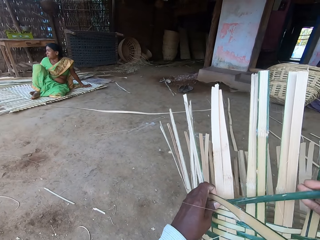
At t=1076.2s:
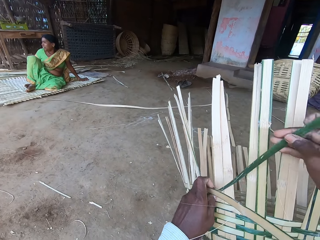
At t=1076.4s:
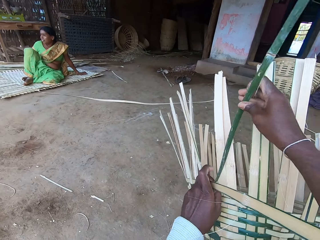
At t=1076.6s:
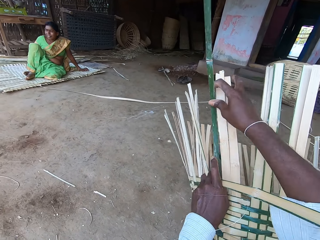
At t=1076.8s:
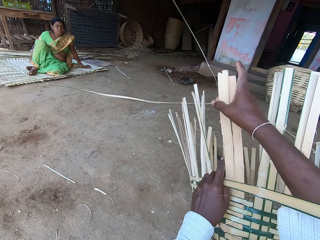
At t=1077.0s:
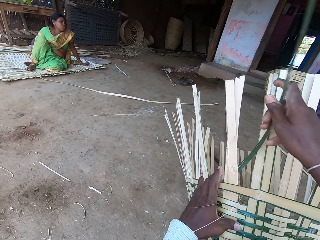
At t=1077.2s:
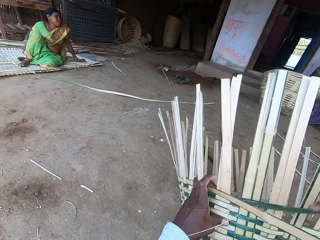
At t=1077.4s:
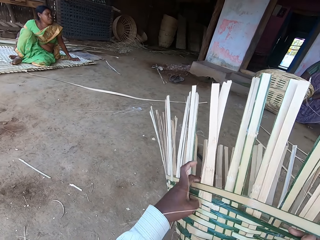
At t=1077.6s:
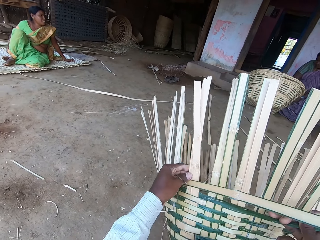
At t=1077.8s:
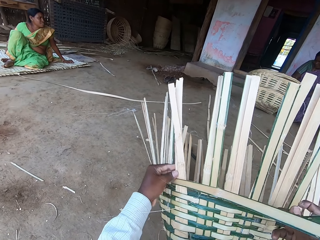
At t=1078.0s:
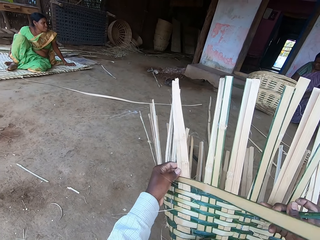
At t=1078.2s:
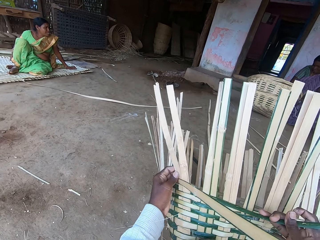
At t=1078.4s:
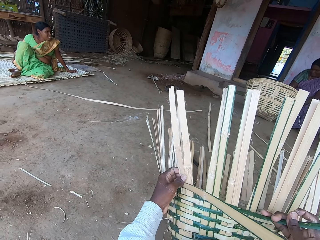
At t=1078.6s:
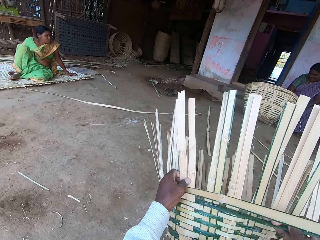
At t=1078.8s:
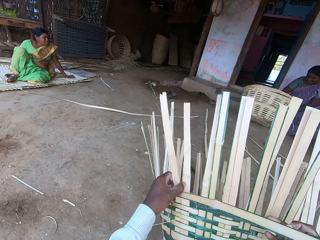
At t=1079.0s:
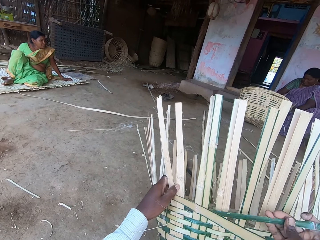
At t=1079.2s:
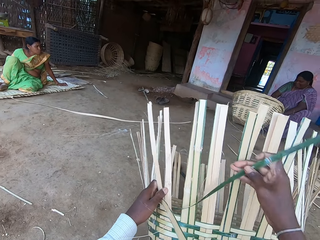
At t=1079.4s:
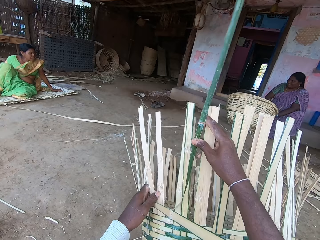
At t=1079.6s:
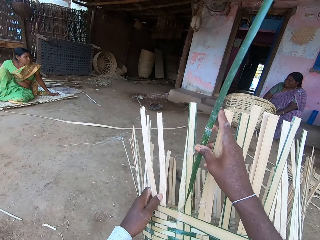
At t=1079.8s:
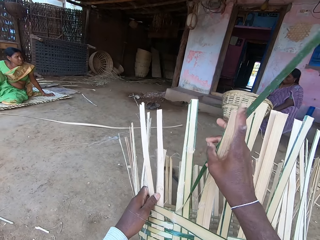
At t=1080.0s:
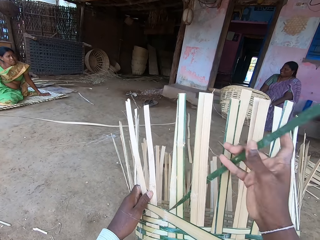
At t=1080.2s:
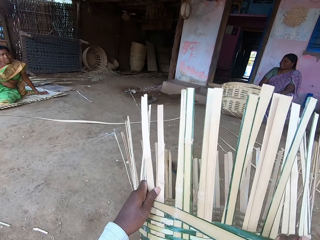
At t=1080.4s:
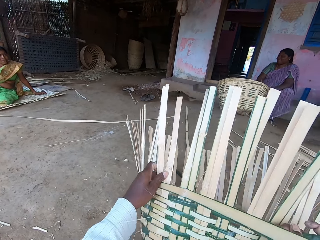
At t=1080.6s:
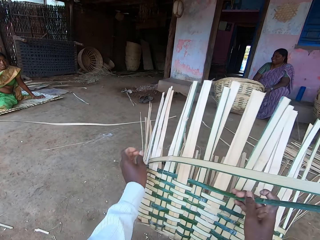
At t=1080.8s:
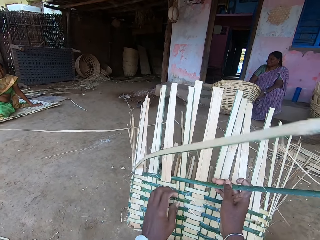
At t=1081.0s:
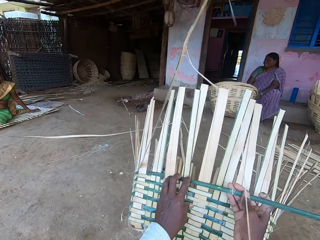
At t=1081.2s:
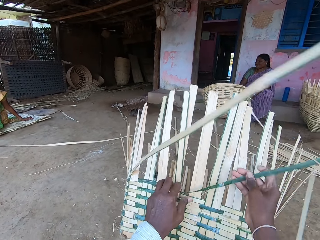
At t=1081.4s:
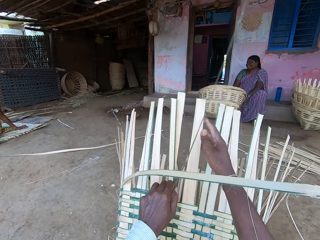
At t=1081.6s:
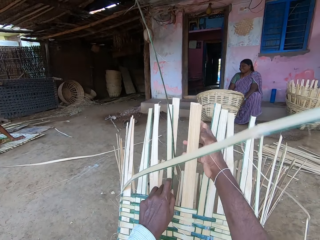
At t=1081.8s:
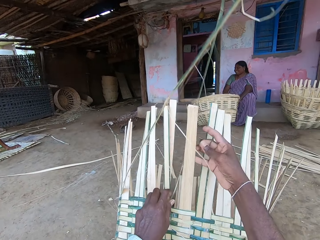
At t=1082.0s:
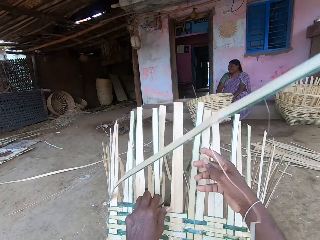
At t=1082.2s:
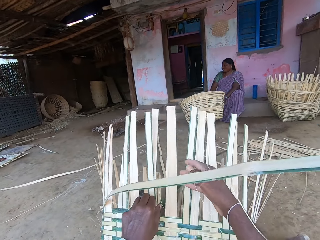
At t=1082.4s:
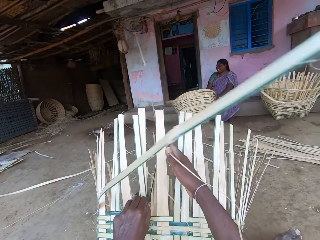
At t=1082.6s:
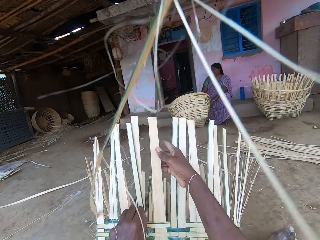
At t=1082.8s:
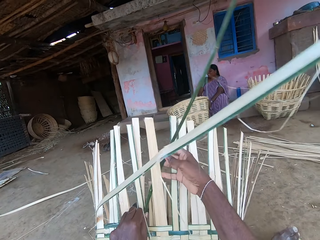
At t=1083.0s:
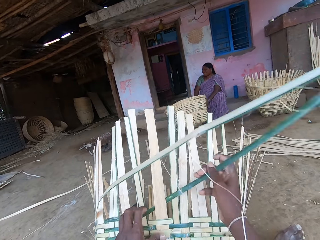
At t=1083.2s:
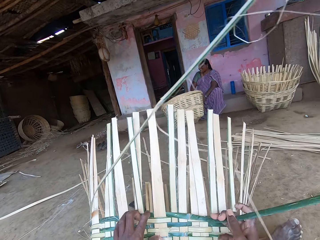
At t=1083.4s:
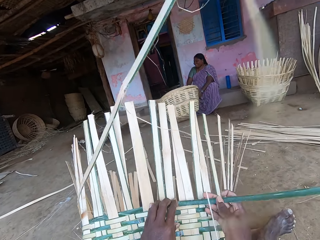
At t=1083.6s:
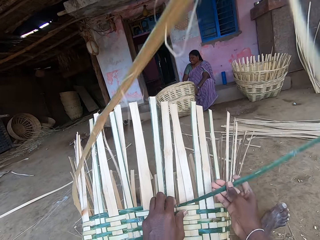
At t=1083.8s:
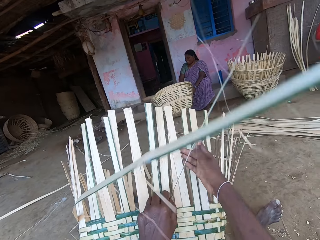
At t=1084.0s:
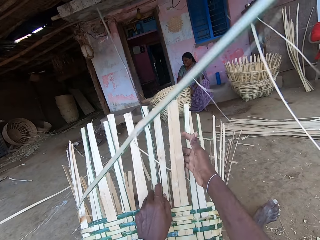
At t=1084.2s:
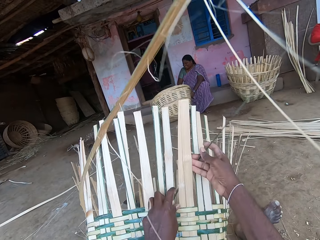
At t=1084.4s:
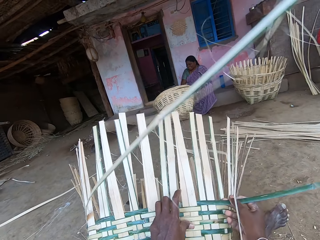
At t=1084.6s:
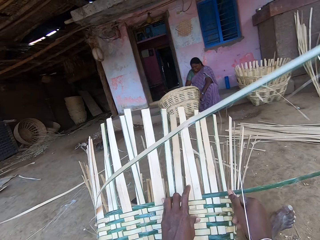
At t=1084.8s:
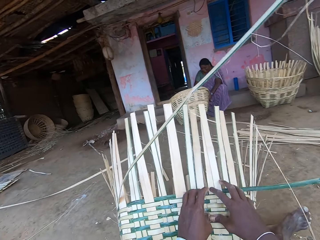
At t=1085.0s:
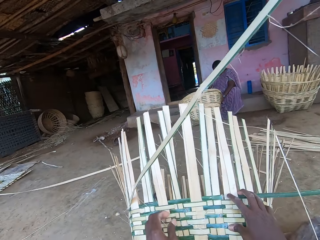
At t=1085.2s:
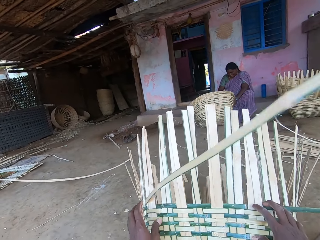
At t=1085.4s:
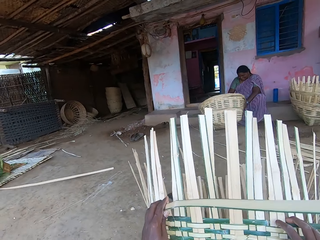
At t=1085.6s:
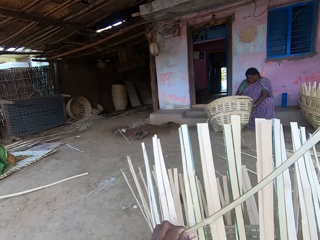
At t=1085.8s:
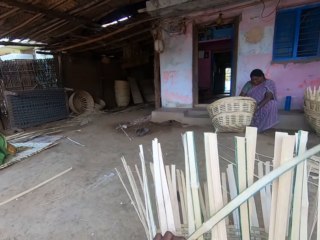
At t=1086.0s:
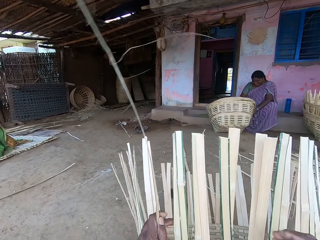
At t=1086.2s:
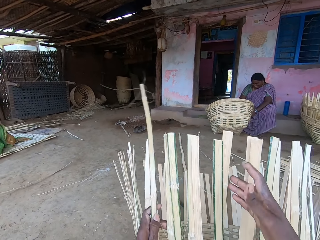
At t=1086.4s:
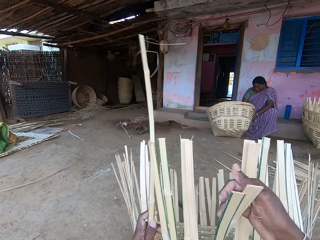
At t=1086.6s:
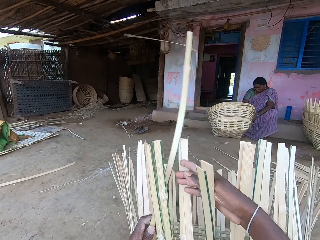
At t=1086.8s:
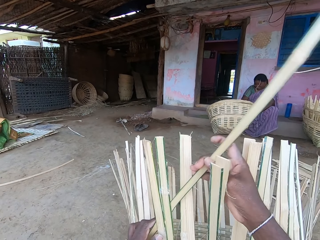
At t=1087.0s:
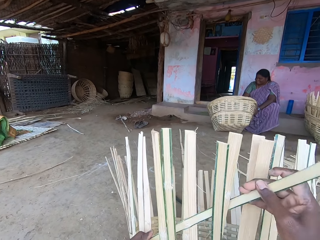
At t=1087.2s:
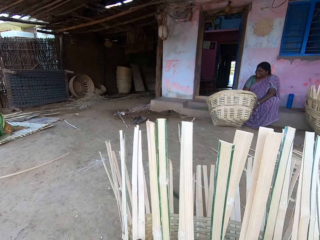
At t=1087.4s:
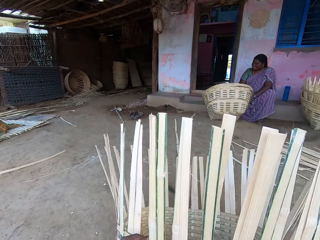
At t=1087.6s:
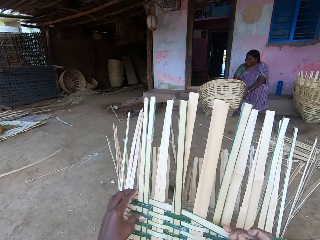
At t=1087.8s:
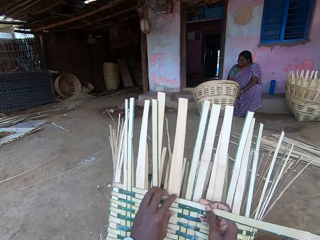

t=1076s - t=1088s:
The camera wearer makes the basket.

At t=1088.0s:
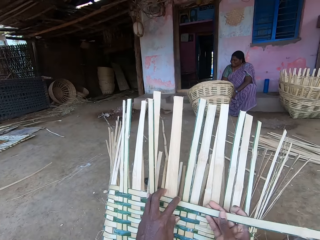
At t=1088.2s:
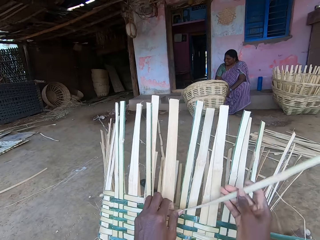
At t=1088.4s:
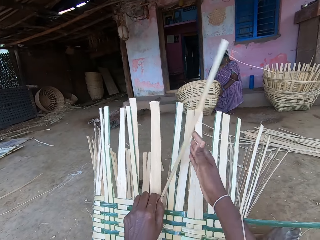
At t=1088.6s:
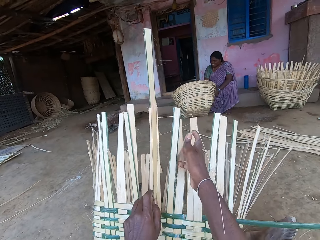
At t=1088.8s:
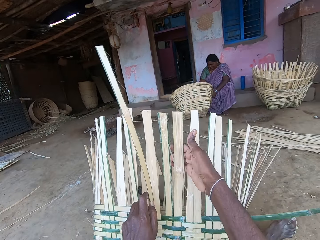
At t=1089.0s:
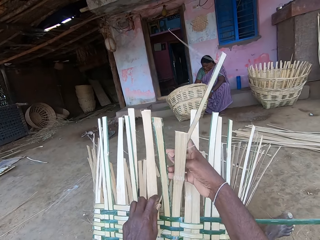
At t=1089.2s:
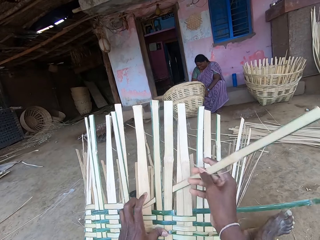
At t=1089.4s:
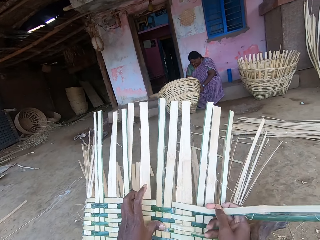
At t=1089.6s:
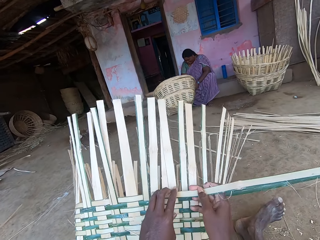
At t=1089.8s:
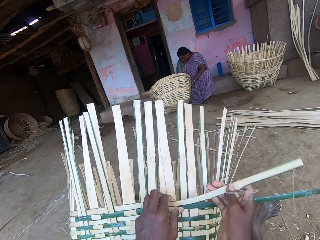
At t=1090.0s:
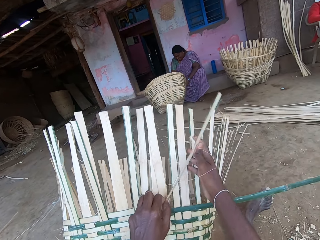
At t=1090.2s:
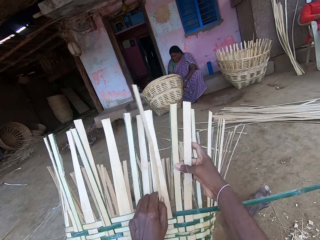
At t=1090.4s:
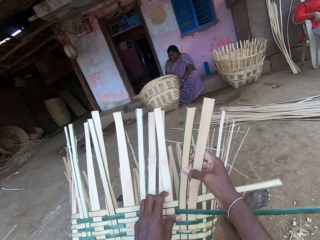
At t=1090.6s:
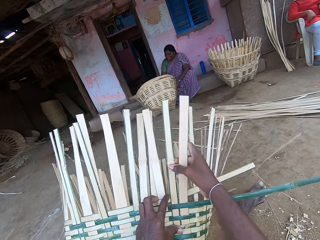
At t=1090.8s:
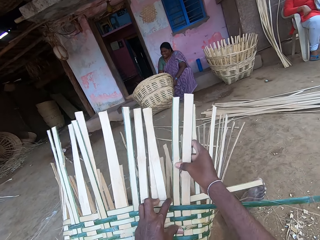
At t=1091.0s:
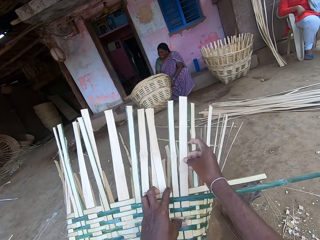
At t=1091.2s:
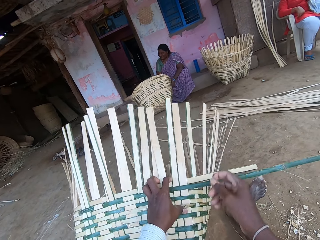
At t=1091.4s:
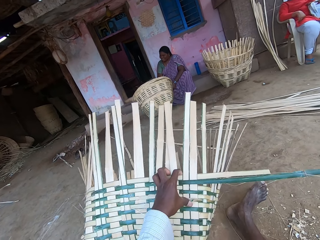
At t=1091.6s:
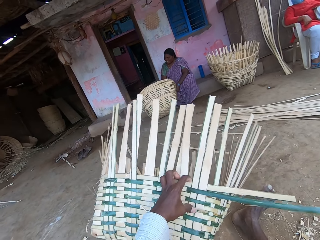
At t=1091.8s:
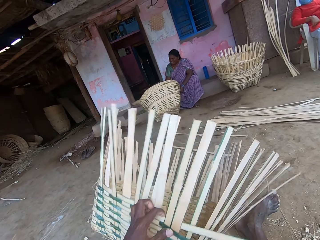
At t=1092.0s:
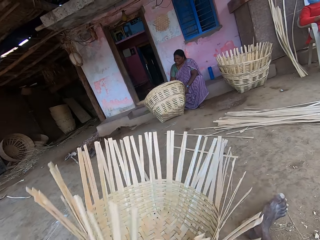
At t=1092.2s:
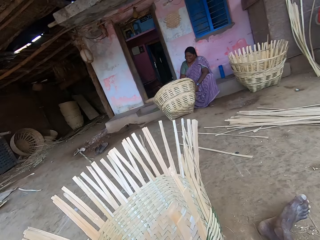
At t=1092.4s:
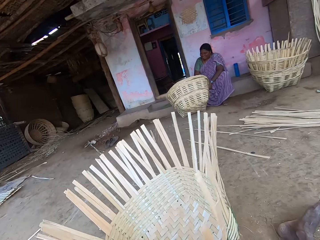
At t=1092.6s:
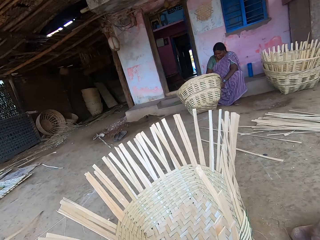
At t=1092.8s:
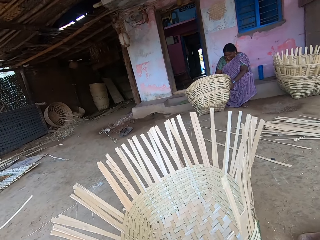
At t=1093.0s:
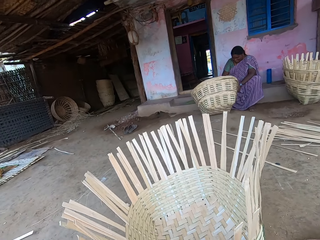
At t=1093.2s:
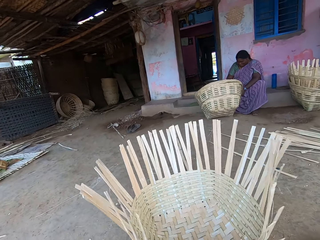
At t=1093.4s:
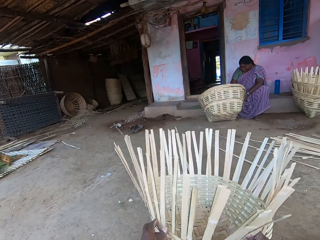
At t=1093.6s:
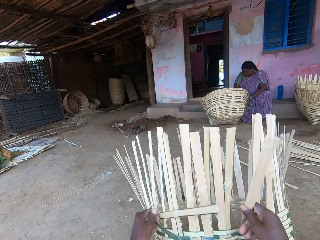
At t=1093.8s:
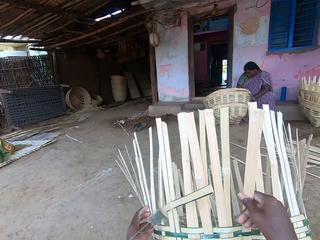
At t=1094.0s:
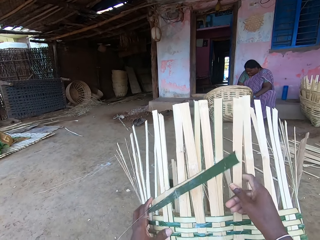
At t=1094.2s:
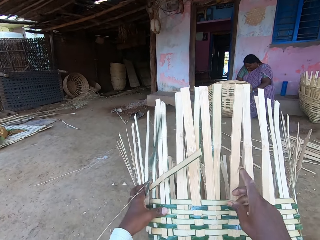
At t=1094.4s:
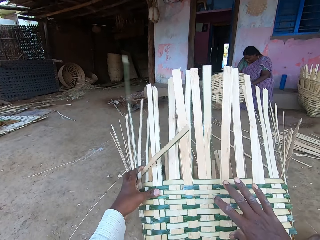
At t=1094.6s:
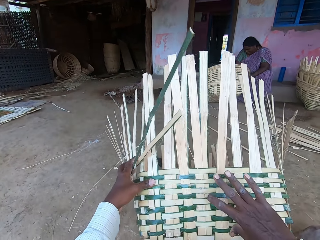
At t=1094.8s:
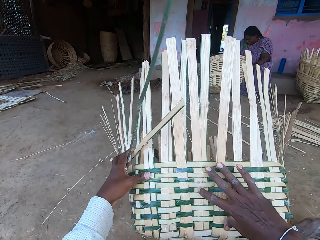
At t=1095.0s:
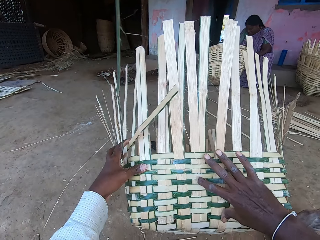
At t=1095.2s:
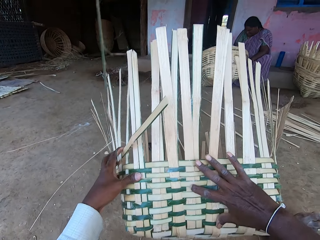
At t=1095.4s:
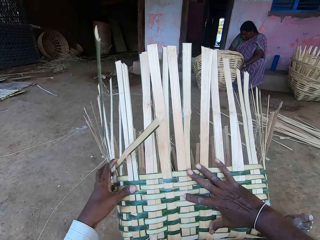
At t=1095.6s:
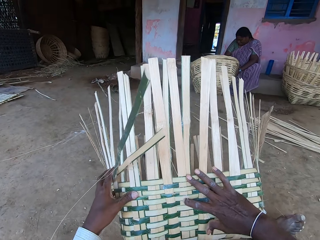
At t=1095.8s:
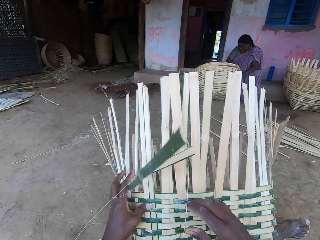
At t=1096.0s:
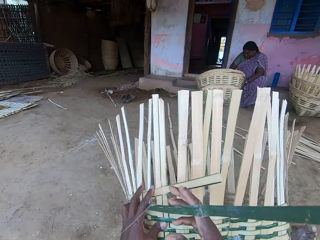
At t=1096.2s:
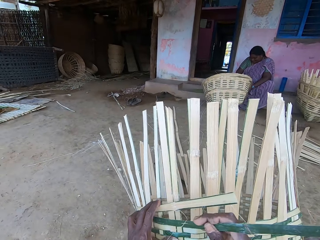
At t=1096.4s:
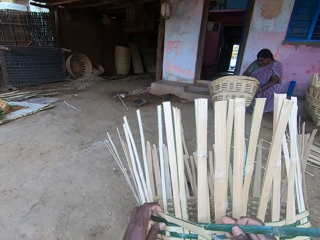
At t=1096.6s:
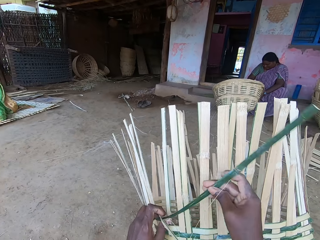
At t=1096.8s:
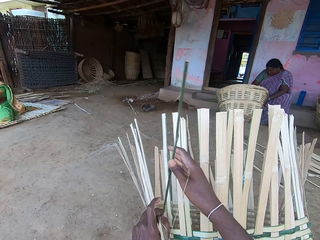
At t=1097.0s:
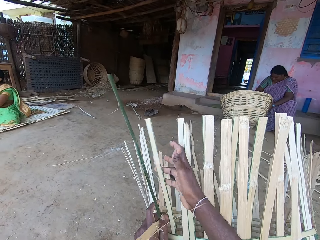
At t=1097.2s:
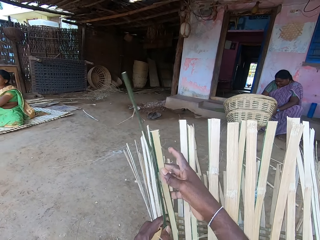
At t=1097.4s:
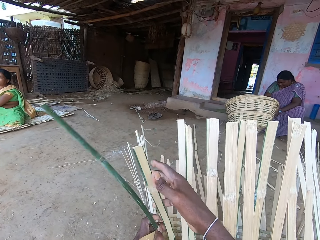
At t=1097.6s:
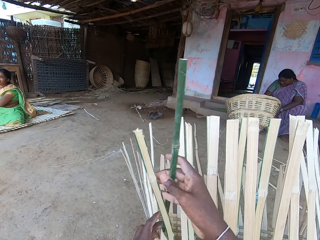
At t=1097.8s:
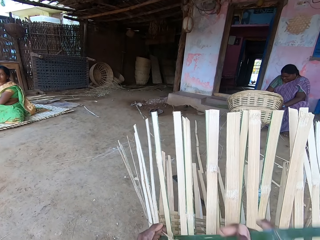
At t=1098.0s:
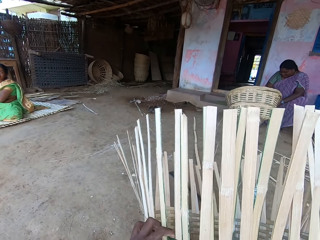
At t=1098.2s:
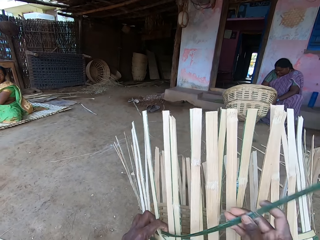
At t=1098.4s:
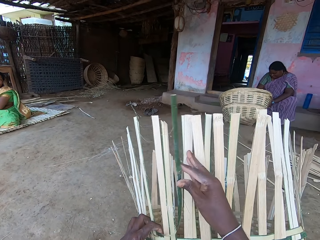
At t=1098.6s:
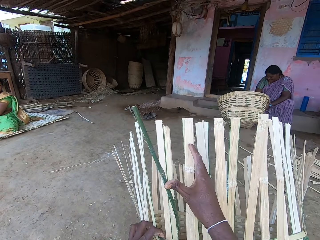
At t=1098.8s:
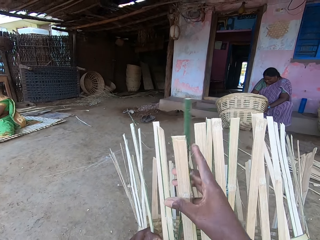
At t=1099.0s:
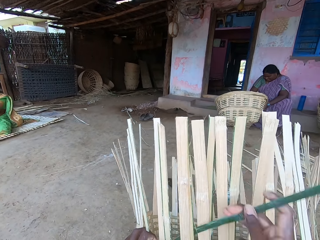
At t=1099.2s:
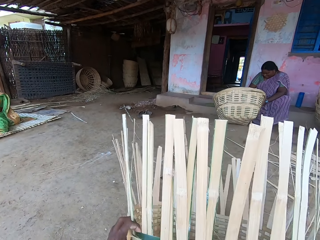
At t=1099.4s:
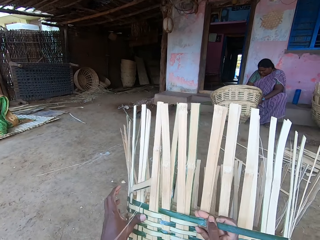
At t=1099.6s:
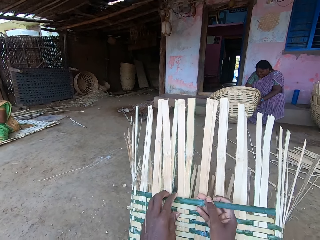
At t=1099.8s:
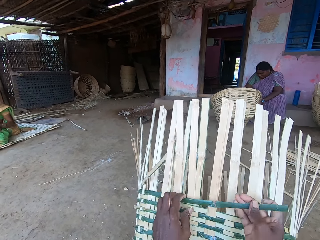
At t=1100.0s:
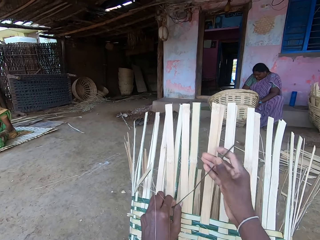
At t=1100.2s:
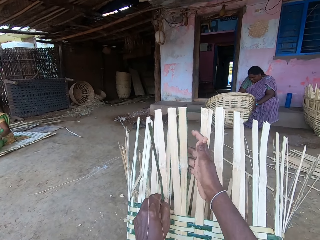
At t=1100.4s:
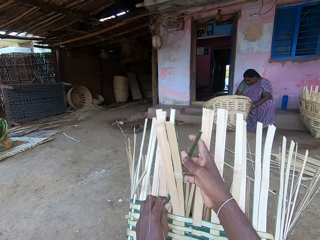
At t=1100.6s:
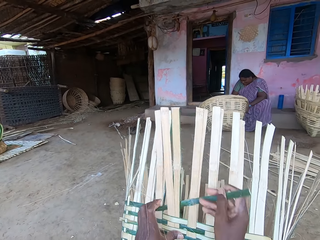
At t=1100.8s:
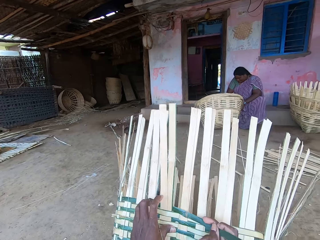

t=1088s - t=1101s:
The camera wearer drops the basket on the ground with his hands. He looks at the basket. He lifts the basket with his hands. He touches the basket with his right hand. He looks at the basket. He weaves the basket with bamboo strips with his hands.
